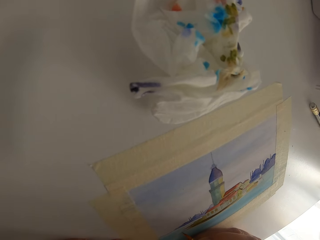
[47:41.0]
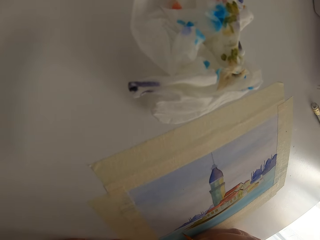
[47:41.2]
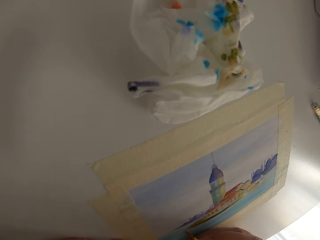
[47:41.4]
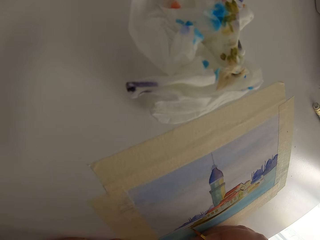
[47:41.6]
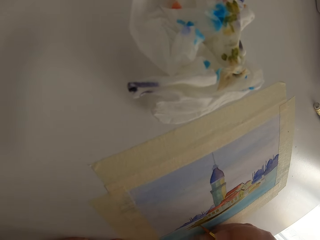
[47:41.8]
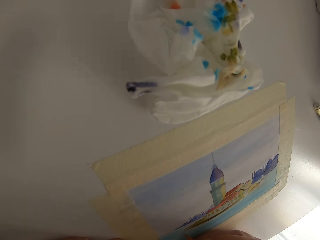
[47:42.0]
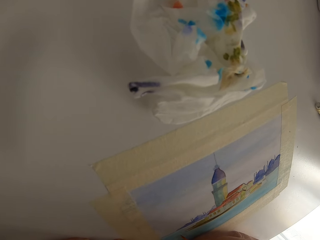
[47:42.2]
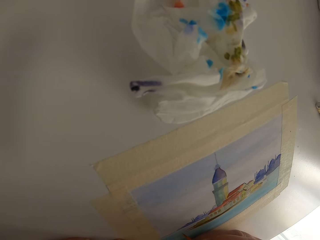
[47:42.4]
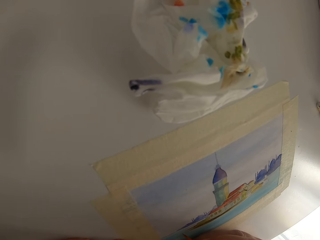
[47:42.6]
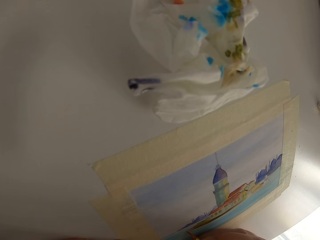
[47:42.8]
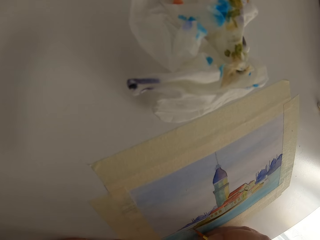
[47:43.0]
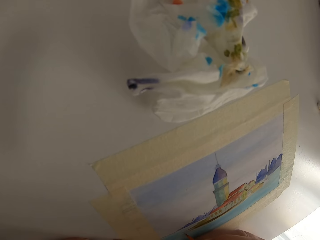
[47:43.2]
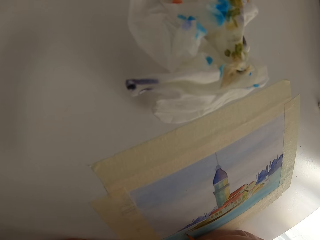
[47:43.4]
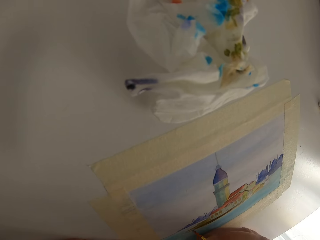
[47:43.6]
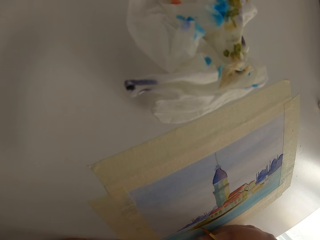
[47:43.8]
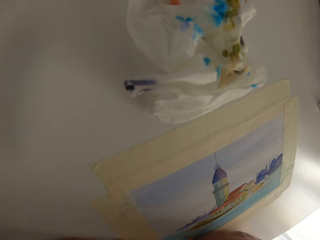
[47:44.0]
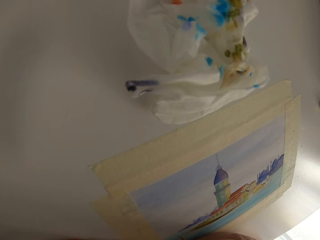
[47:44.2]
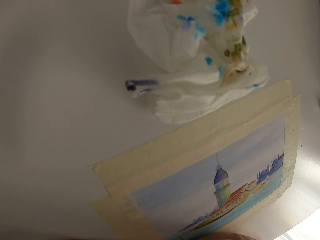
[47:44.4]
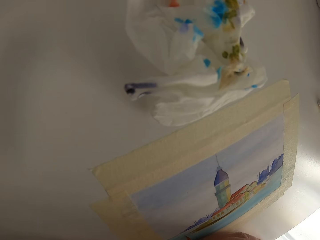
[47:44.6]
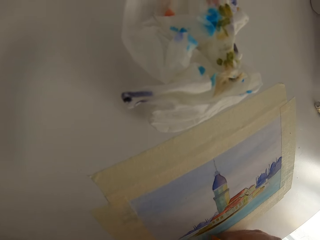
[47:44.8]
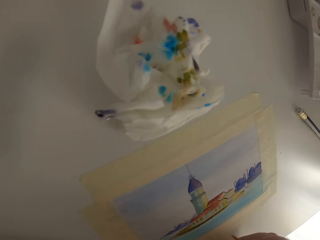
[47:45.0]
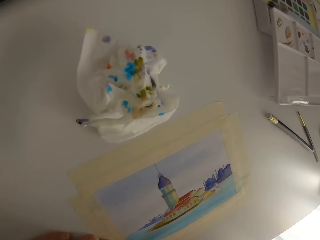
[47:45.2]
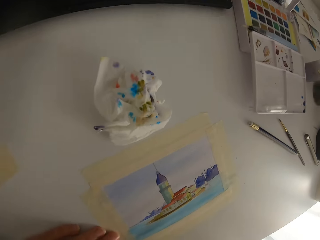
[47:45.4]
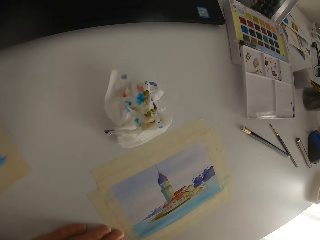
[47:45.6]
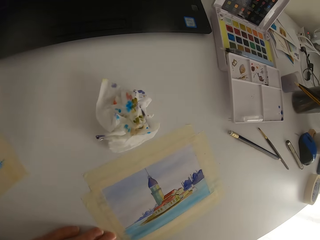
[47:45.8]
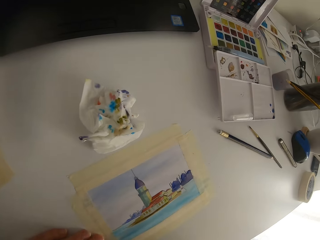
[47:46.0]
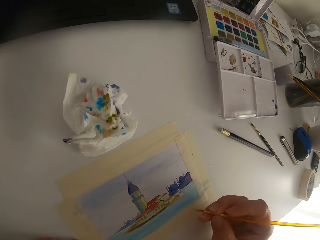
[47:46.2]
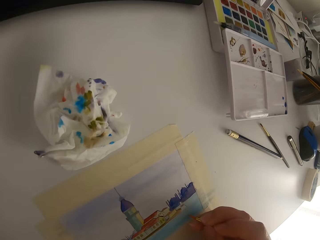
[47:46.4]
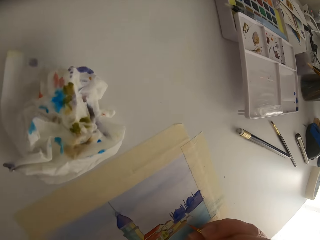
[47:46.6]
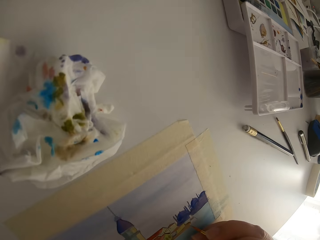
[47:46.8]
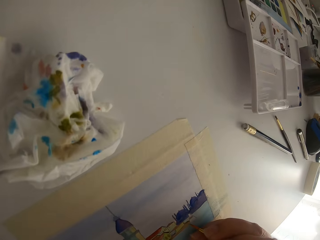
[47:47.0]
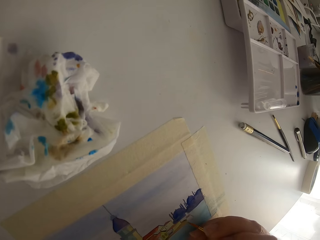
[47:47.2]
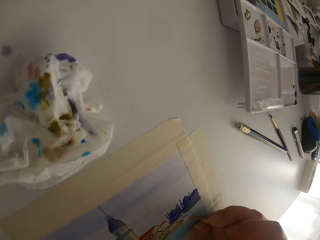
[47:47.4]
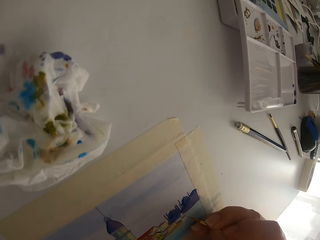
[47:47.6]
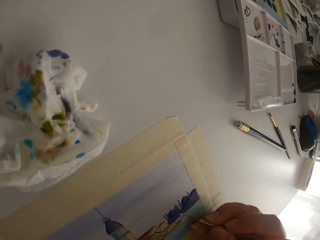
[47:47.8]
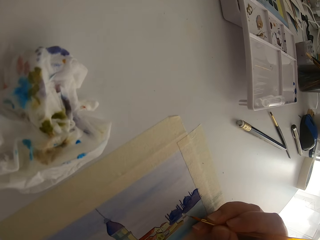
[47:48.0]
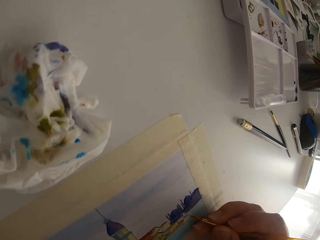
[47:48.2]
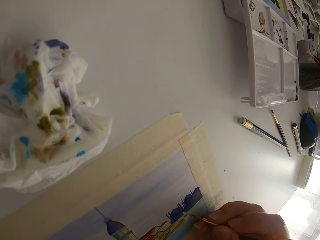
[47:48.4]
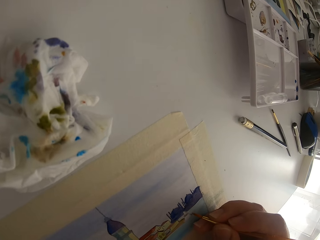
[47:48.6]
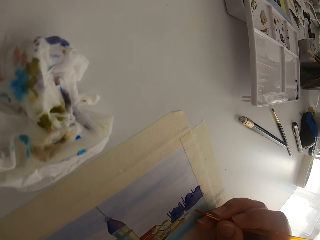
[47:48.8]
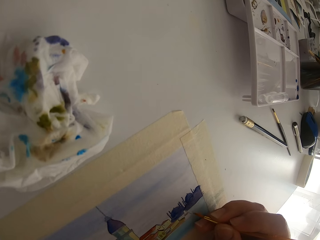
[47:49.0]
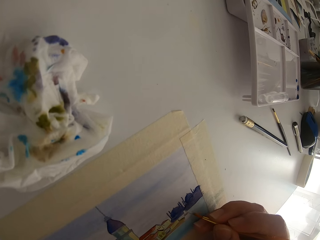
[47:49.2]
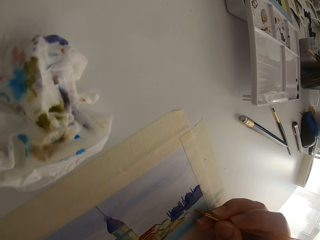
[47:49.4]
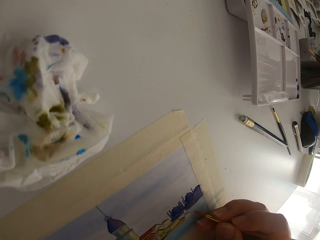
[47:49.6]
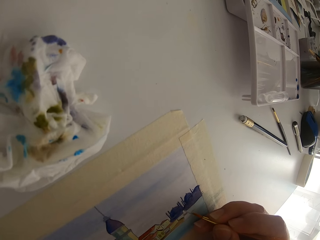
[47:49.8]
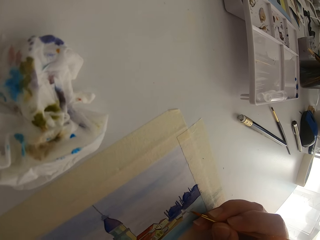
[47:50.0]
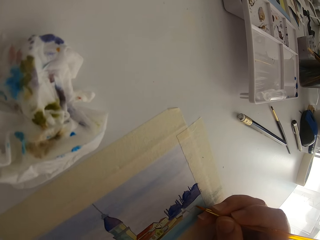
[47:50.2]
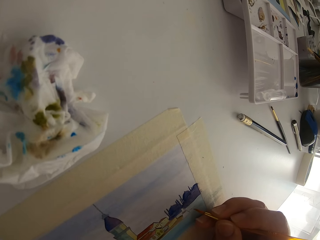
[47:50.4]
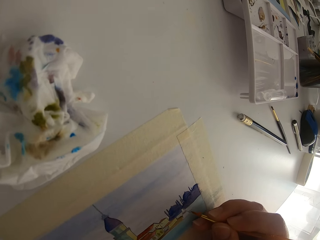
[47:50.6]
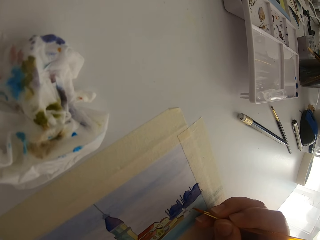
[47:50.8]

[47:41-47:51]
The camera wearer paints on a paper. They pause painting.

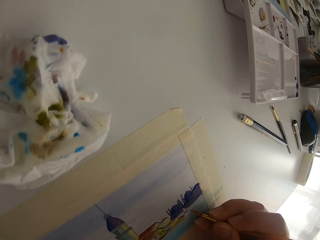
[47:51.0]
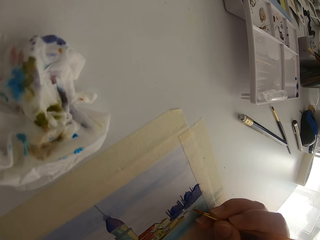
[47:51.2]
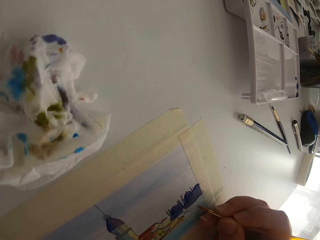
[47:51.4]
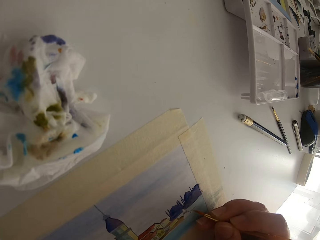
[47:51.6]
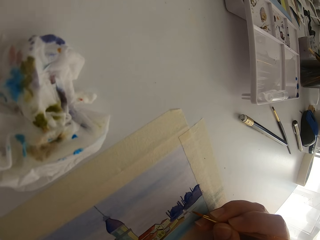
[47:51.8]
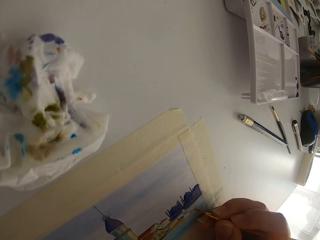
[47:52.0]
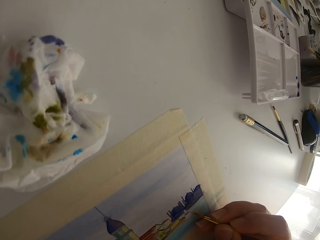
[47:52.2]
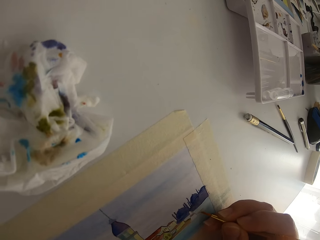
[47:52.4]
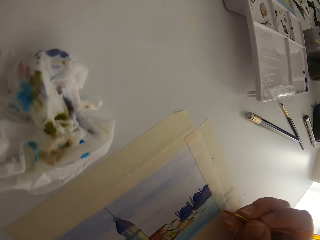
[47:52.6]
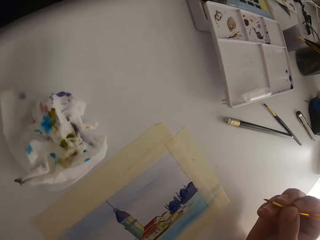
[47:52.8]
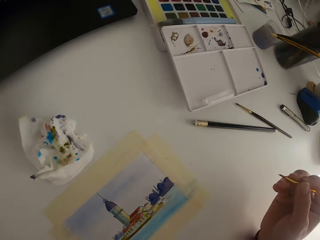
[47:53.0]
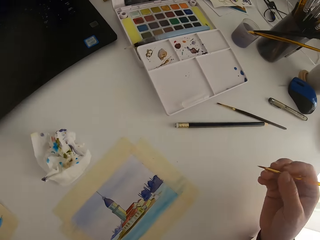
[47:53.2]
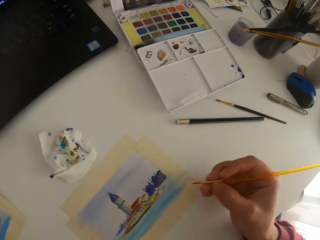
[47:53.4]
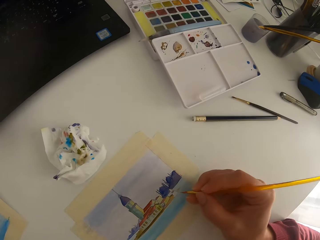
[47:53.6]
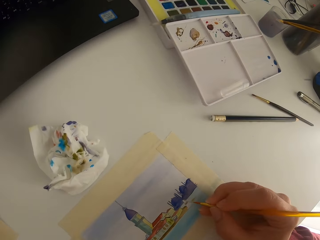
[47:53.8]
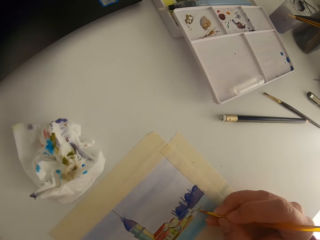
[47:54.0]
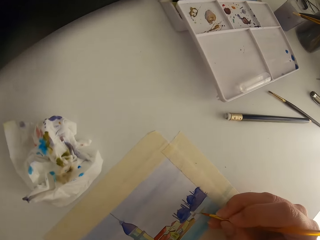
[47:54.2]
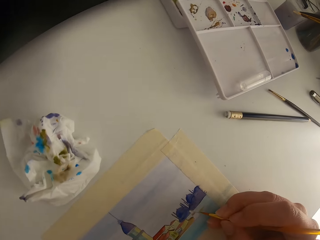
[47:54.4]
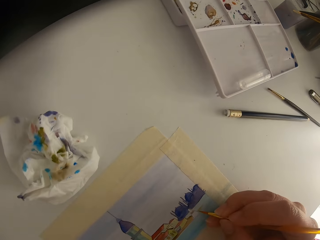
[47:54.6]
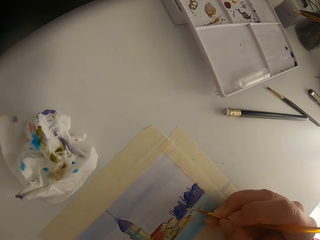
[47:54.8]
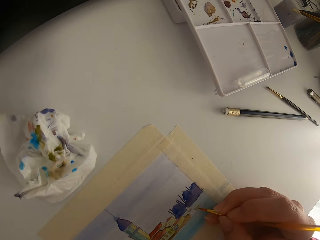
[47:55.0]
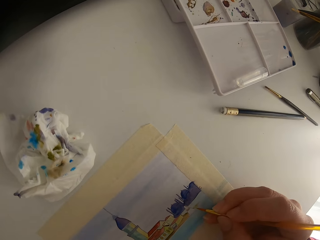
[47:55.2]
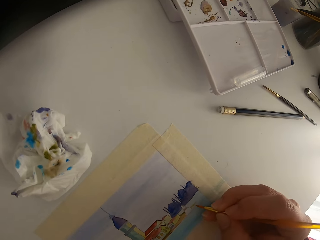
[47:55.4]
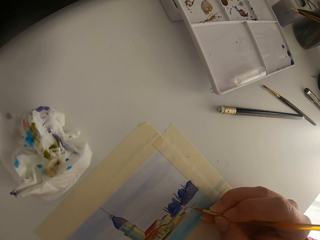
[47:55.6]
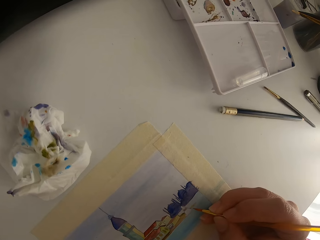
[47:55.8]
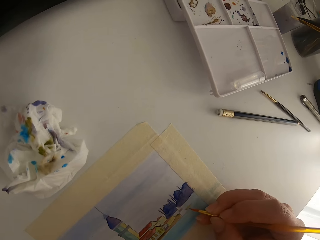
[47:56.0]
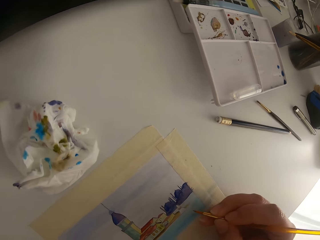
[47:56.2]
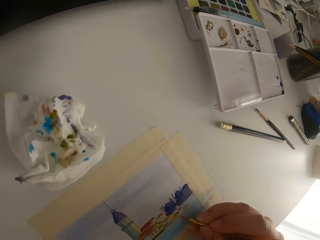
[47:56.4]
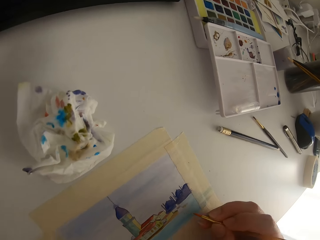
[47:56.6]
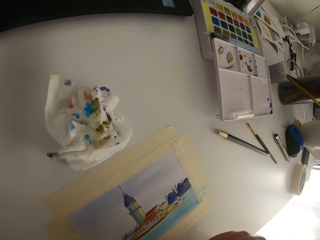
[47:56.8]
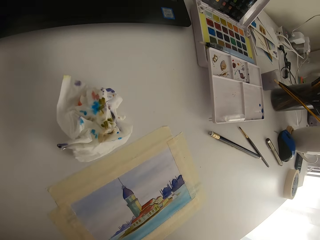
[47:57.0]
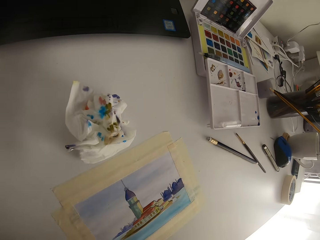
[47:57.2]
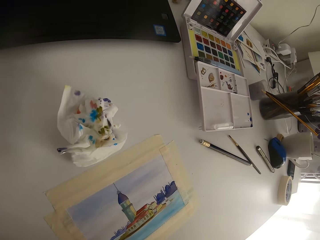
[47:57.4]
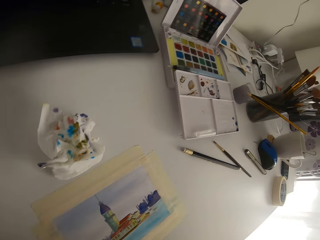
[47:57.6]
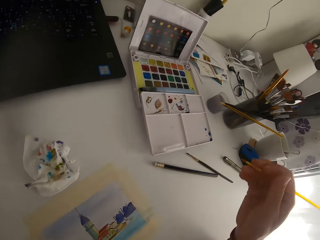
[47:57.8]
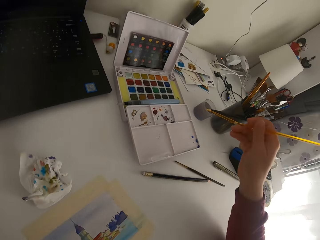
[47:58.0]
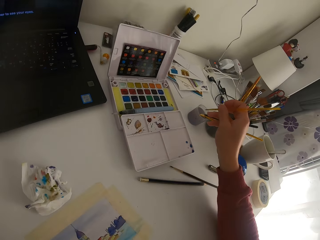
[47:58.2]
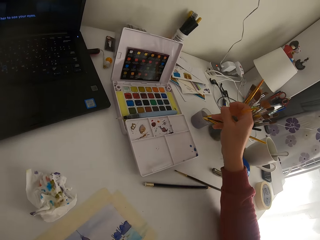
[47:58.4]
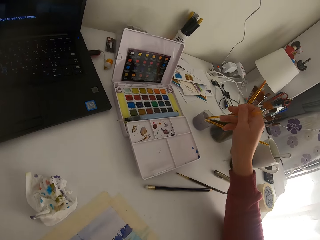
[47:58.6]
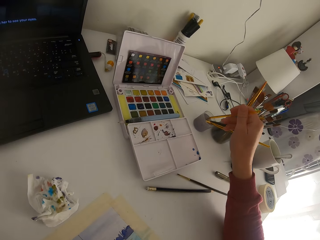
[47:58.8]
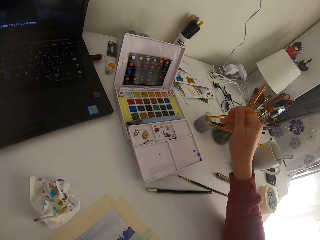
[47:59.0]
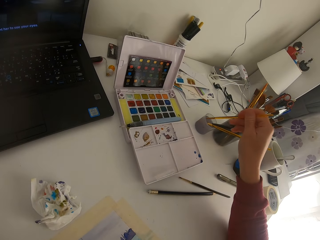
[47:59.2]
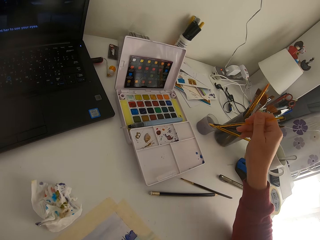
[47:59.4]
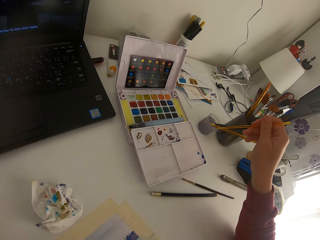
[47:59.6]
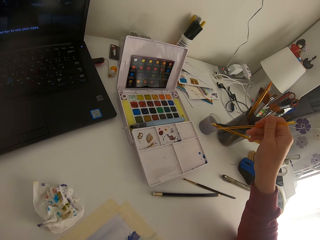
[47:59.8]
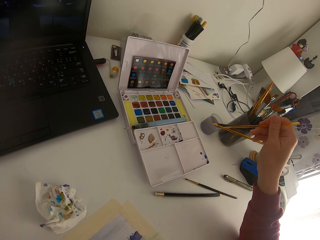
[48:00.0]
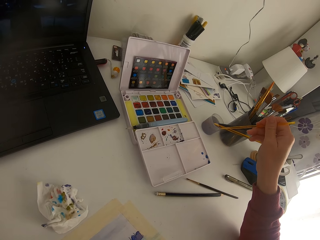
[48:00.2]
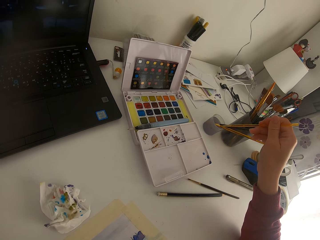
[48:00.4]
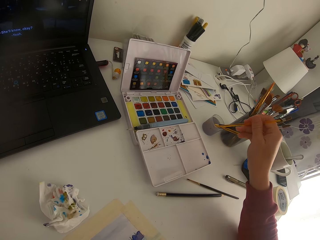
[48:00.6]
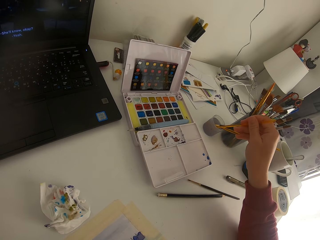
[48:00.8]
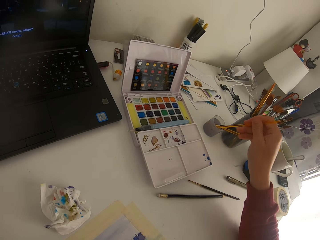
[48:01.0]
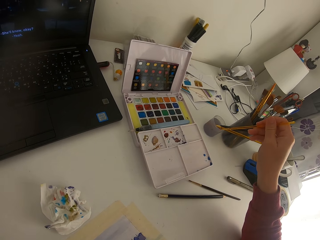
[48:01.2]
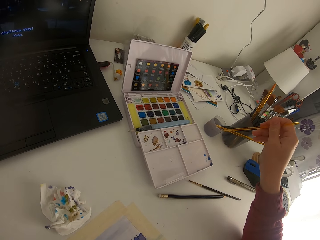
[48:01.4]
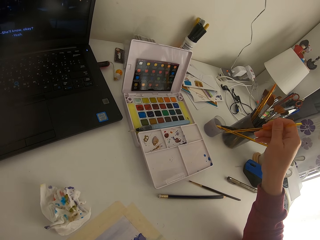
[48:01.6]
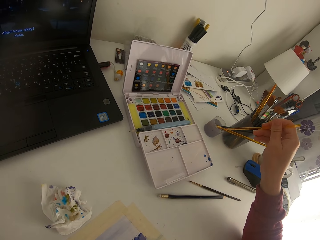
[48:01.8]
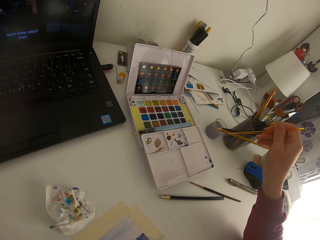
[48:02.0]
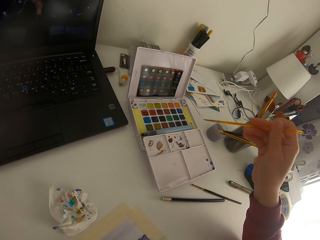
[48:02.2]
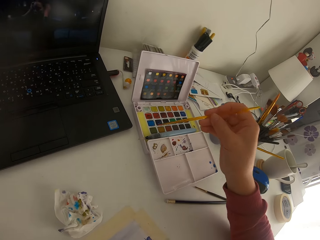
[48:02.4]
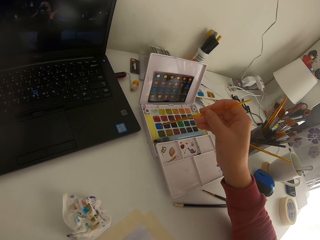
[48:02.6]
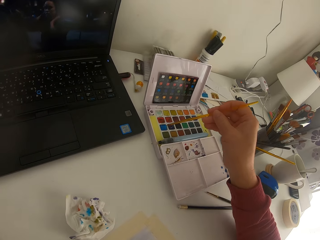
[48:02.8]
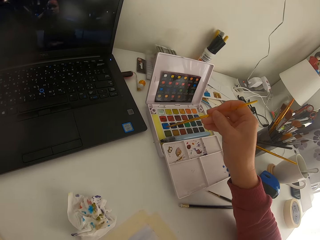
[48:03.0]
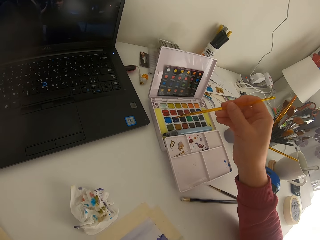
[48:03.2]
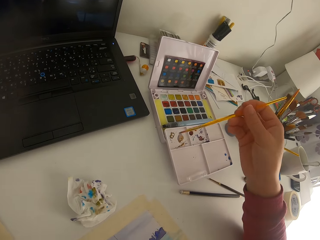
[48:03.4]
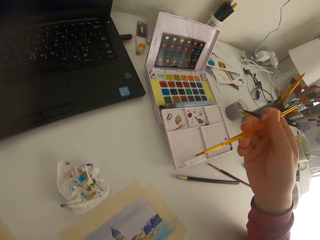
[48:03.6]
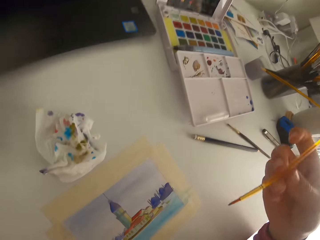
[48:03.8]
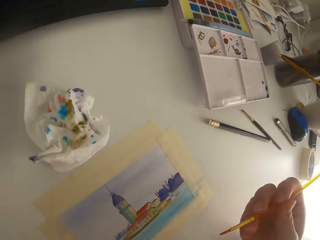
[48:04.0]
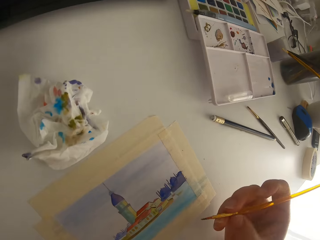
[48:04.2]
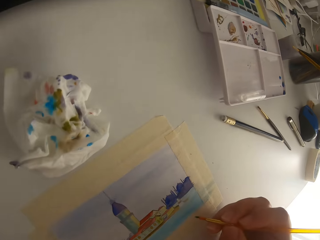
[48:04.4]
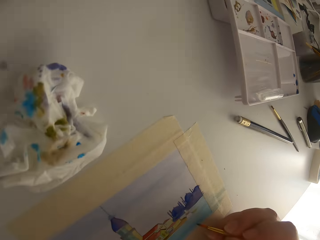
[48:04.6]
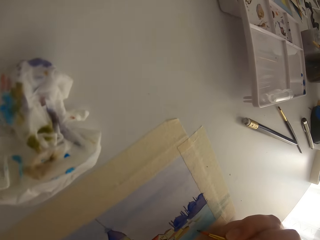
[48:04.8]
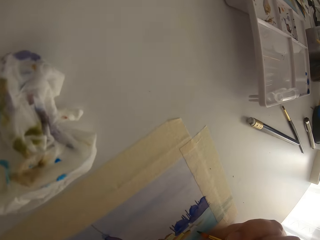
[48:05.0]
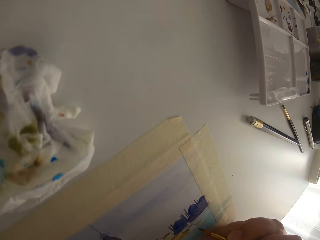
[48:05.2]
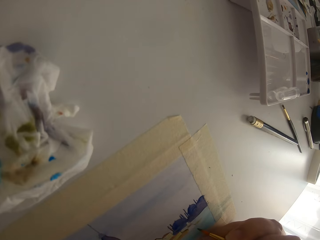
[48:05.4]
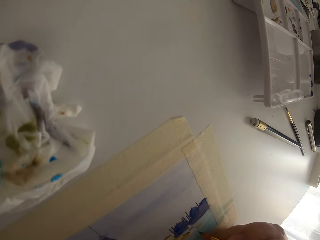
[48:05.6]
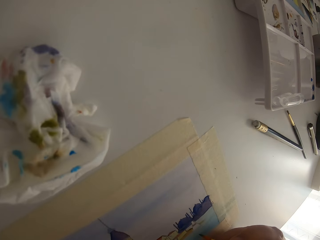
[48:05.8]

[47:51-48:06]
The camera wearer paints on a paper. They pause painting. They paint on the paper. They wipe the paint brush on a water can. They dip the paint brush in water. They touch the paint brush on solid watercolor.
